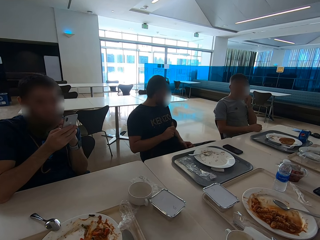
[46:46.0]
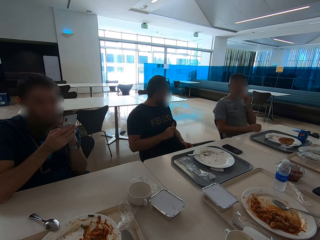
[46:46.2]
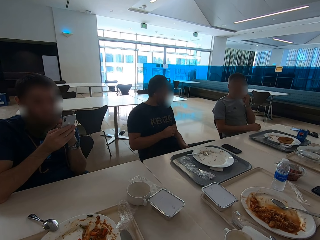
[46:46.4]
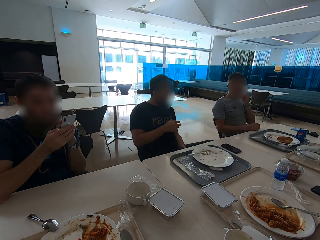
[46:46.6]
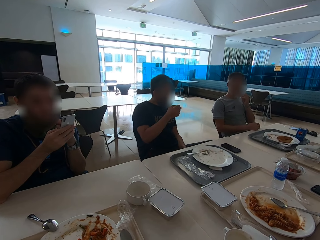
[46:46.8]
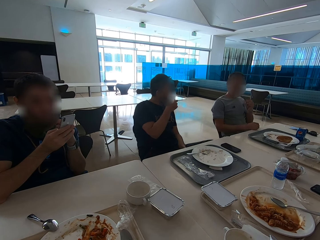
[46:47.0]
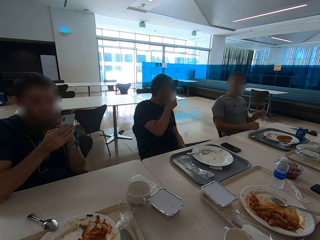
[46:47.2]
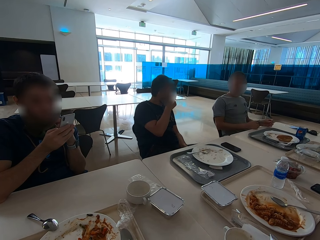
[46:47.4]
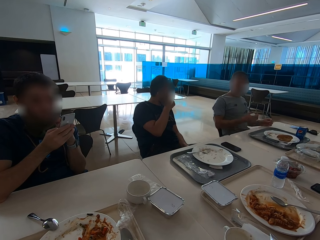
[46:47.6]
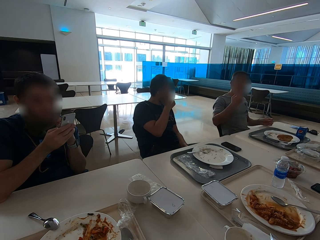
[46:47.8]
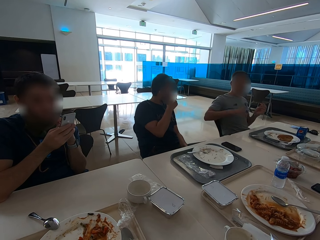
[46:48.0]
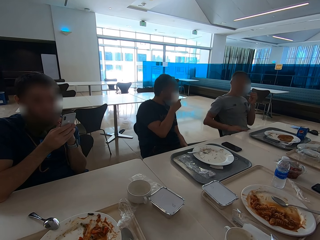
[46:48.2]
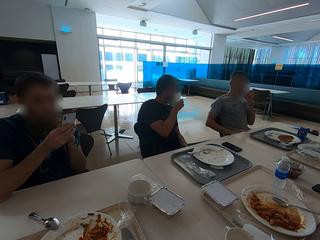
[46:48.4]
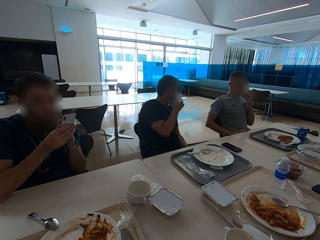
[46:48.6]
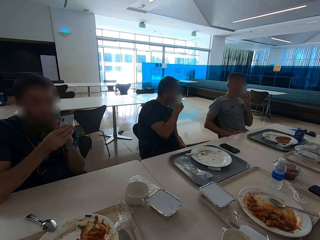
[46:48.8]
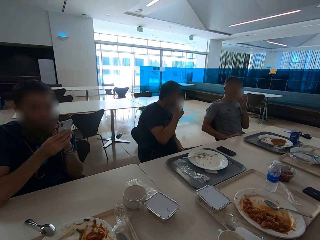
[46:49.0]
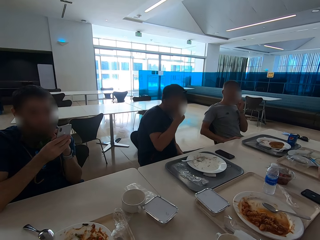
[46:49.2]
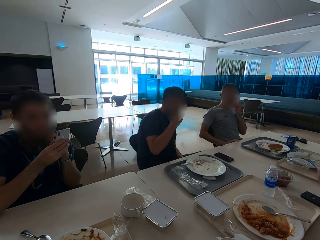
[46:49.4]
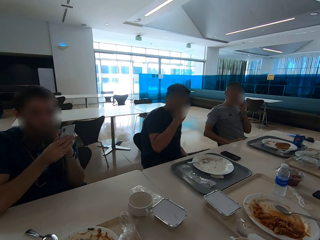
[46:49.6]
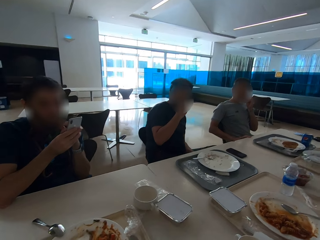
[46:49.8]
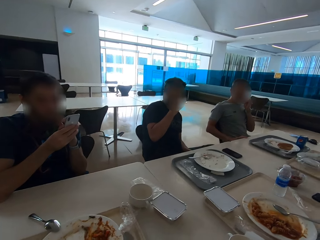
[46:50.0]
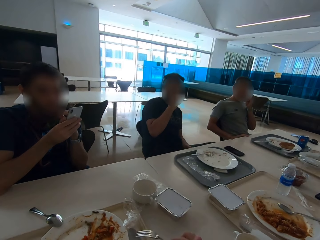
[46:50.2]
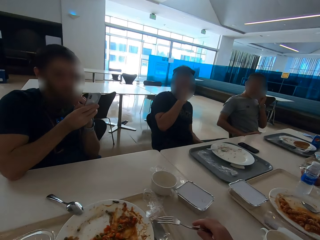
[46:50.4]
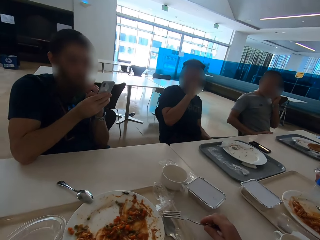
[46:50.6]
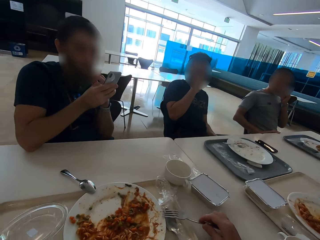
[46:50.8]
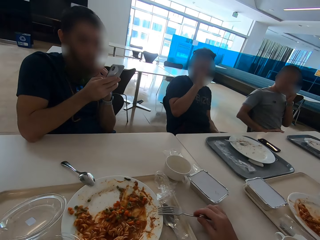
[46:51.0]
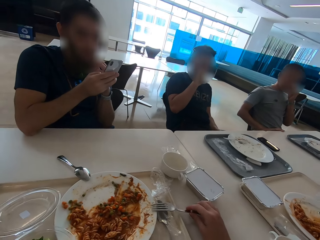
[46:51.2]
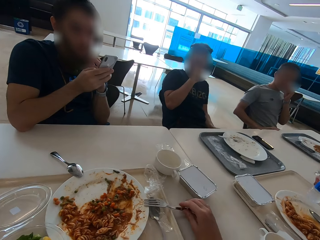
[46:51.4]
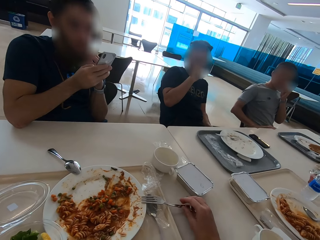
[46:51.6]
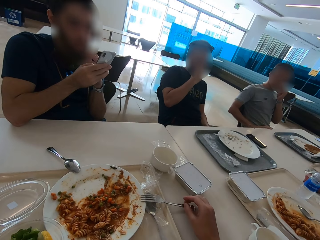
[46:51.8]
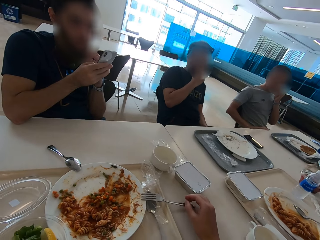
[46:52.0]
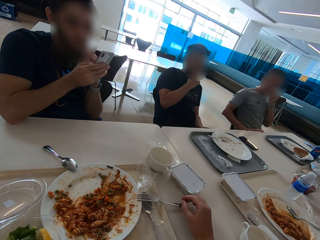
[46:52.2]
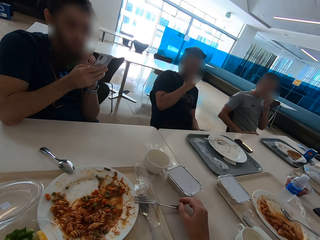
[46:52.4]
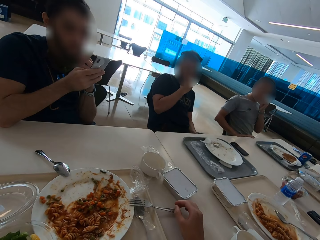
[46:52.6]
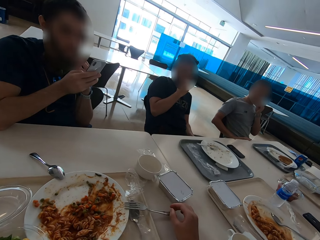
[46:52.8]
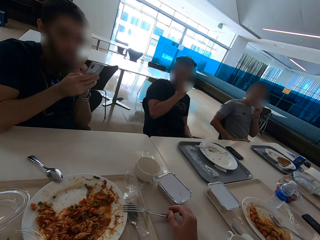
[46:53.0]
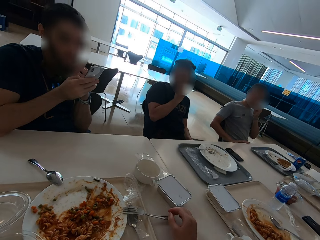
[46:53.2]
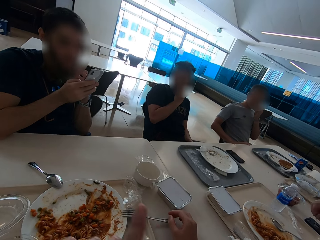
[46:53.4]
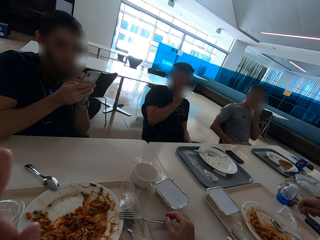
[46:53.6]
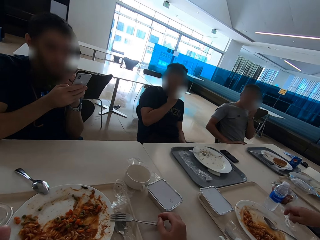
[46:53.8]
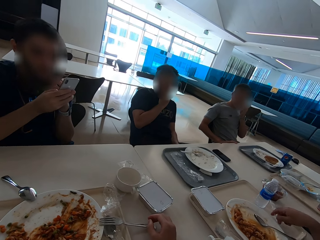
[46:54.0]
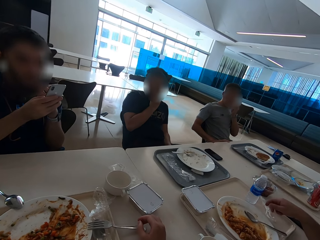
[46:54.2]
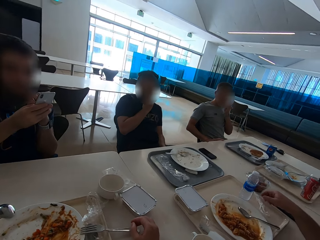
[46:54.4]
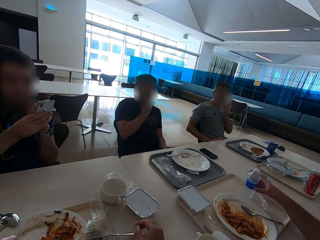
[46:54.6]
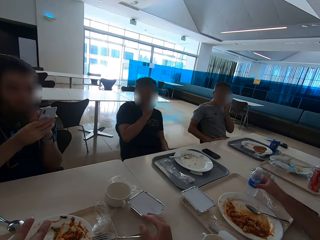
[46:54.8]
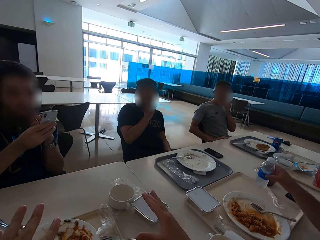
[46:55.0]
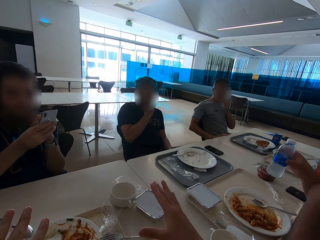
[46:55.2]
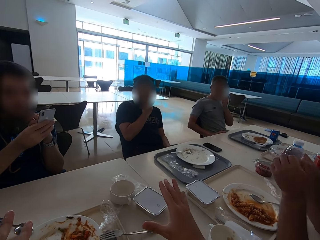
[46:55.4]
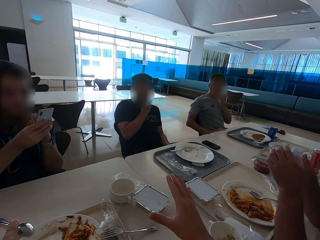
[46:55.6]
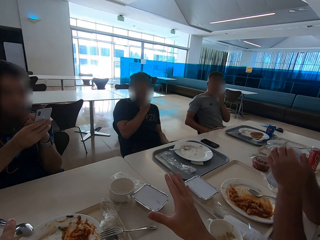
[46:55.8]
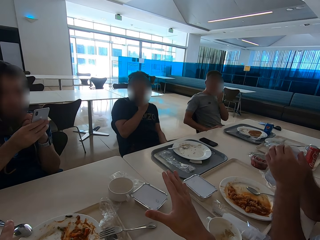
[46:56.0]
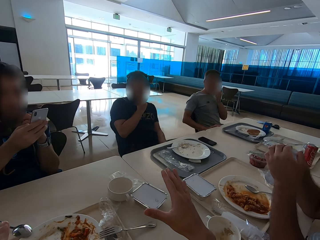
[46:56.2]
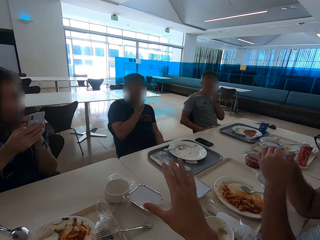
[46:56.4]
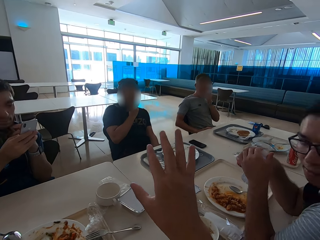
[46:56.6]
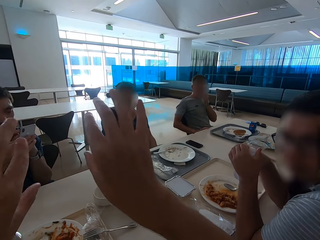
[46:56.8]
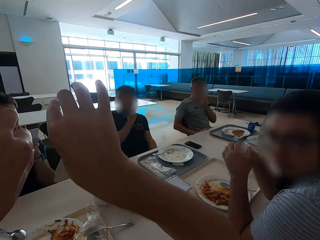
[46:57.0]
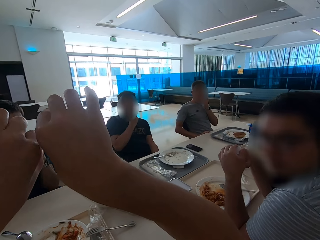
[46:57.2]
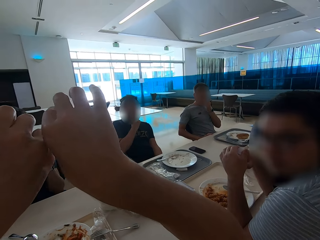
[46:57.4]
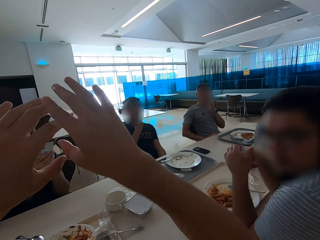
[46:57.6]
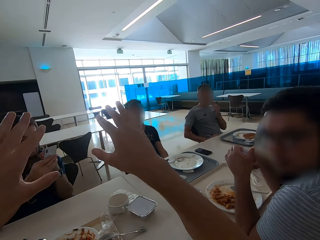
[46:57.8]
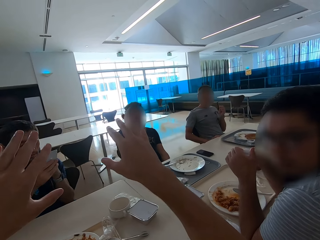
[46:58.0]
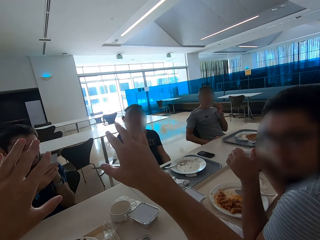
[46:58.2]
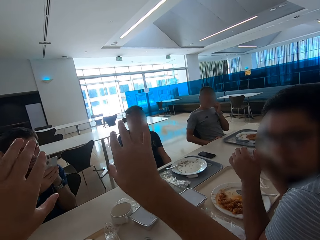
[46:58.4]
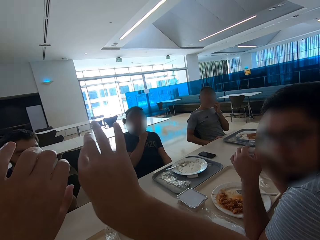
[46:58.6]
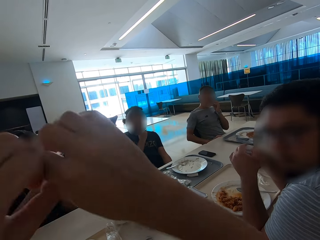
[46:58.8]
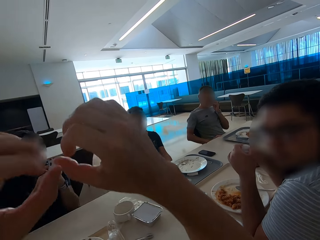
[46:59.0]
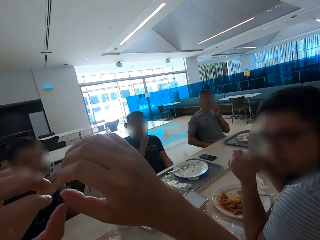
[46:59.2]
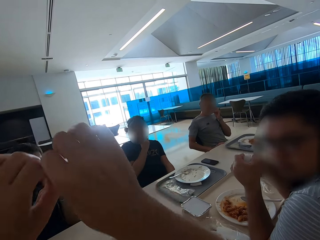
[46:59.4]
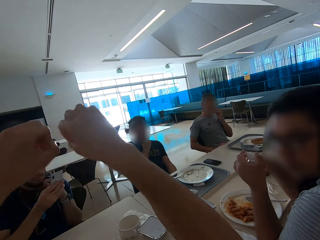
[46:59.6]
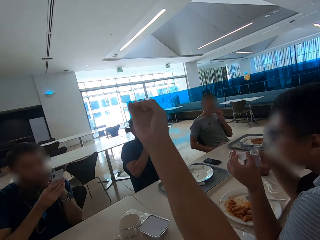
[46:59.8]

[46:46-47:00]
A man speaks with gestures and shows hand gestures. The camera wearer puts the fork on the plate. They look at a person. Another man picks up a water bottle. The camera wearer shows hand gestures and speaks with gestures. The other man opens the water bottle.

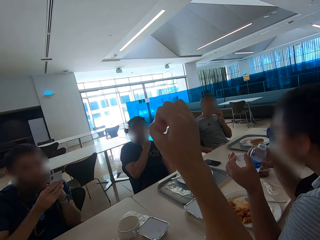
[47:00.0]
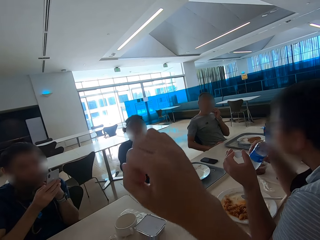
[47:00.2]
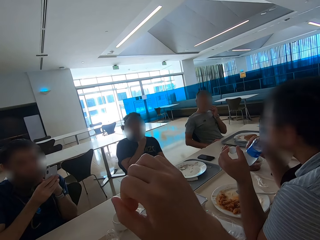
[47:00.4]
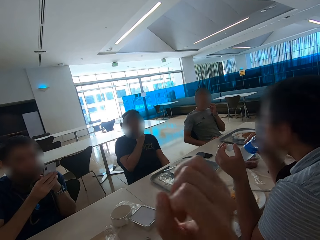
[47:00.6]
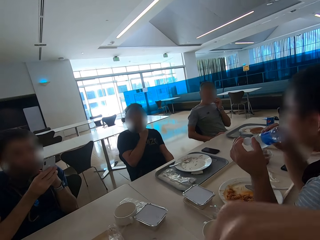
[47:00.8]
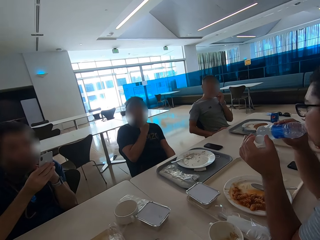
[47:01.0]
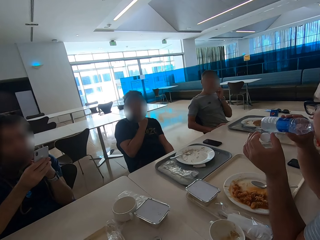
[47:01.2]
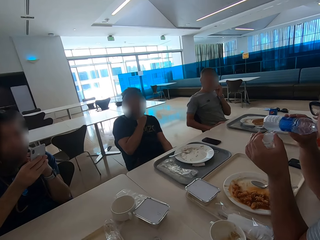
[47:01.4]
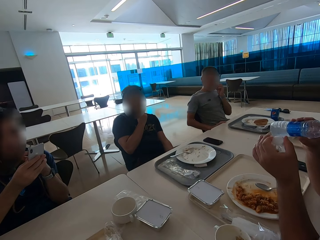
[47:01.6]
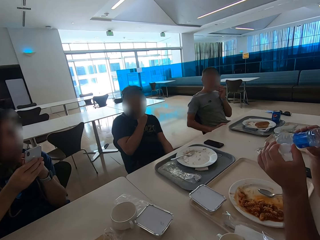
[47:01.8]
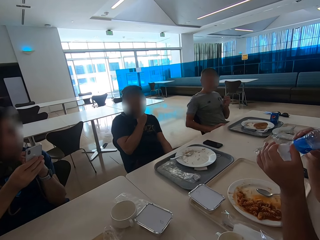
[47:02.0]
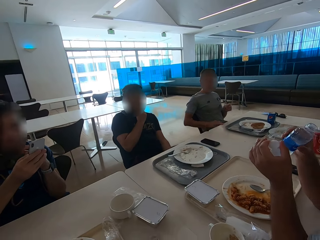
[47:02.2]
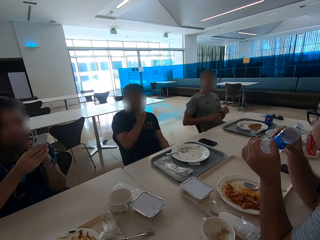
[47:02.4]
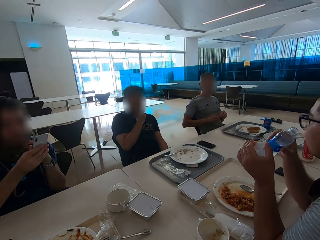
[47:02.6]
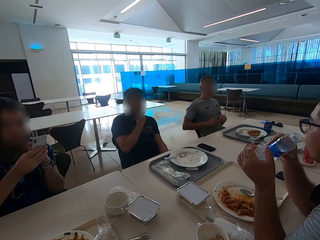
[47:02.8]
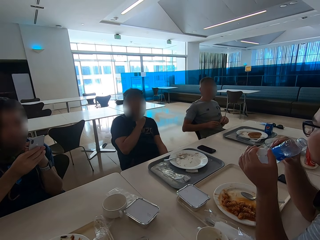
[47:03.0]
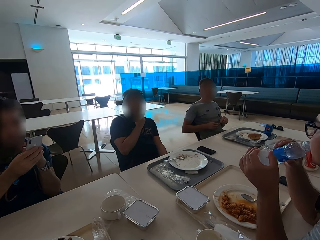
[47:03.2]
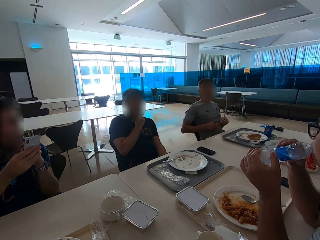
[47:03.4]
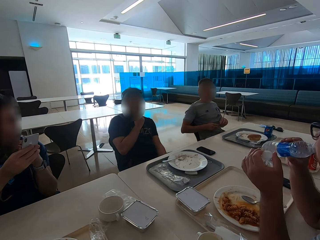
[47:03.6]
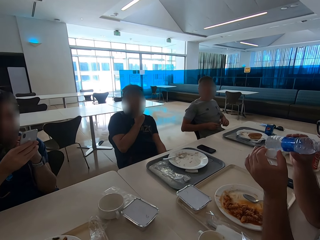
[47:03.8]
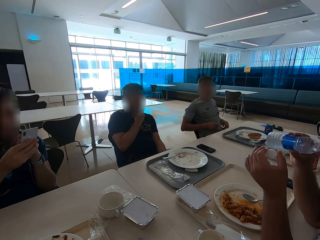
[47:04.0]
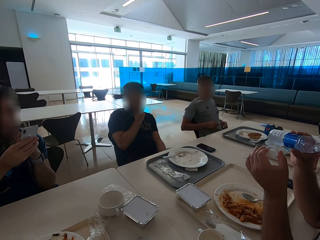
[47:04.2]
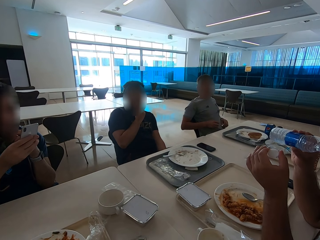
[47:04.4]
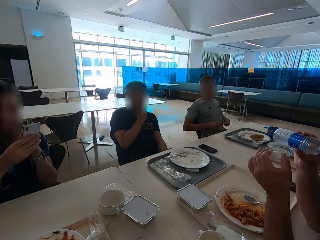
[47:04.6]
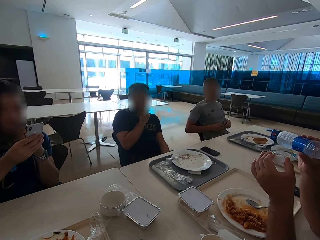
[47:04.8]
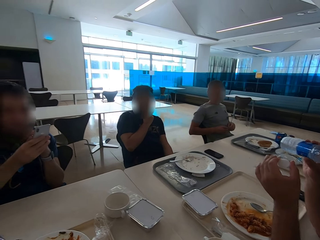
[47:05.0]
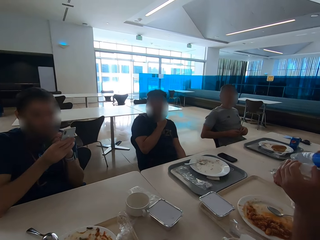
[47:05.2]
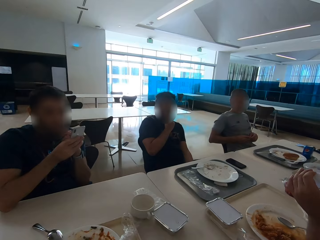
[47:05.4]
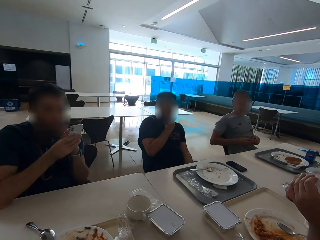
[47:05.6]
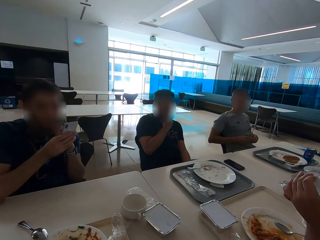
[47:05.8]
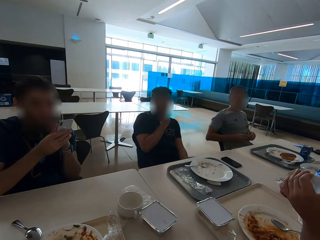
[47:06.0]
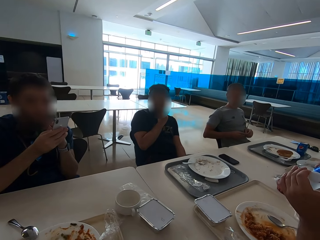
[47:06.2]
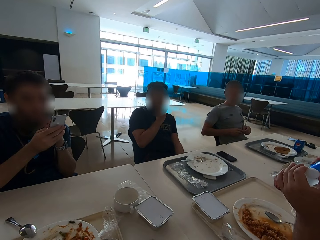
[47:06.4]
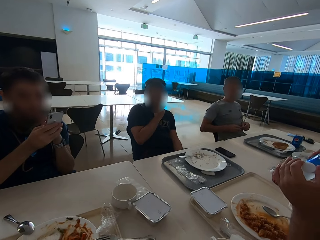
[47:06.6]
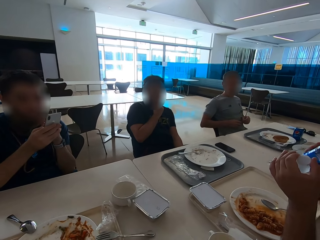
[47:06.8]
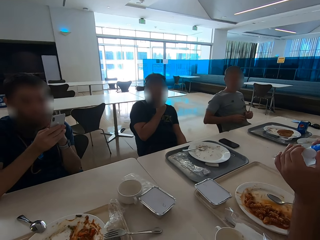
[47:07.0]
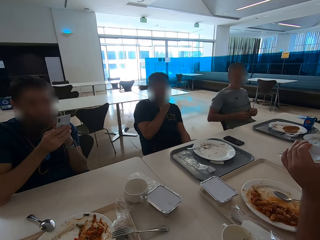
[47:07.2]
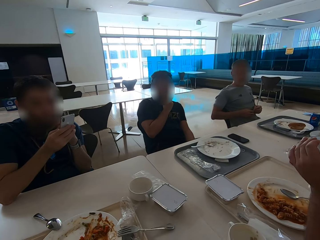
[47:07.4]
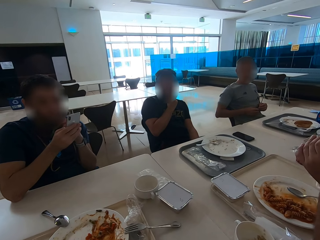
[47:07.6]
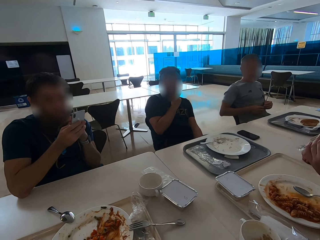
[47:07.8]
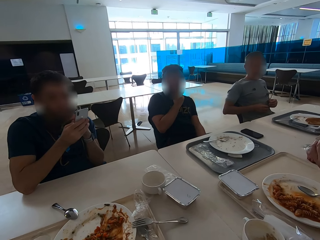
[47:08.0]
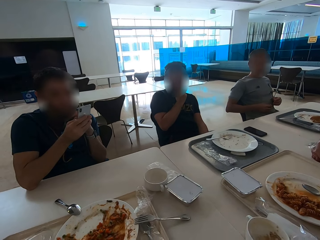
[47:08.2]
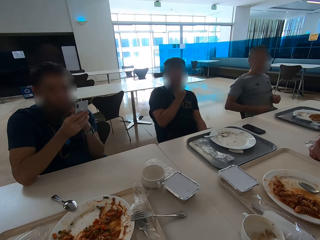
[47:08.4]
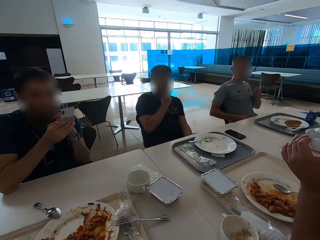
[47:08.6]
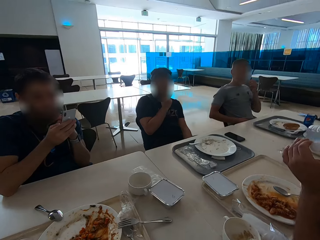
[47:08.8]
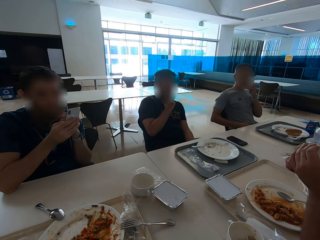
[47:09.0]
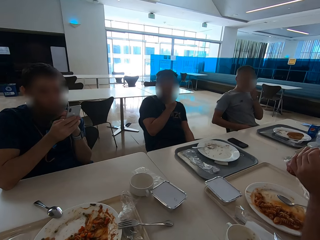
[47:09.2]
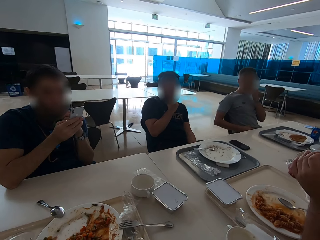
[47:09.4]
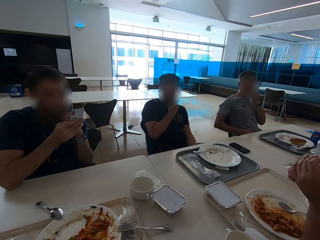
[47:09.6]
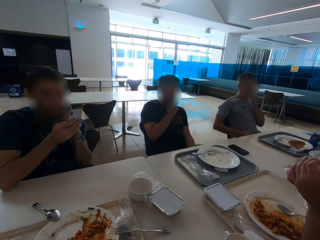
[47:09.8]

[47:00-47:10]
A man drinks water. The camera wearer looks at the man.
